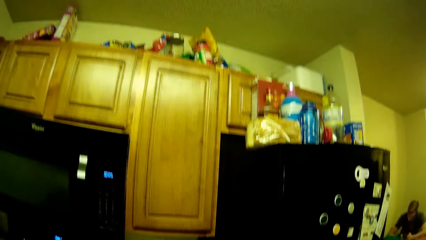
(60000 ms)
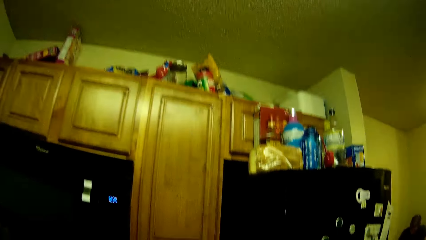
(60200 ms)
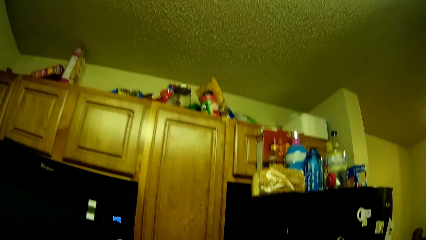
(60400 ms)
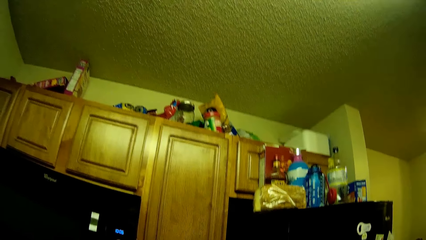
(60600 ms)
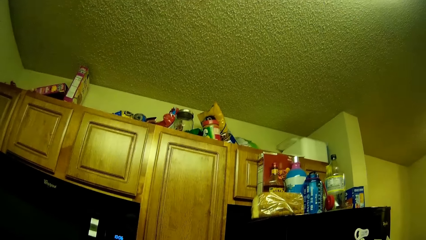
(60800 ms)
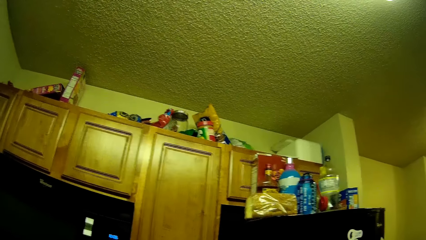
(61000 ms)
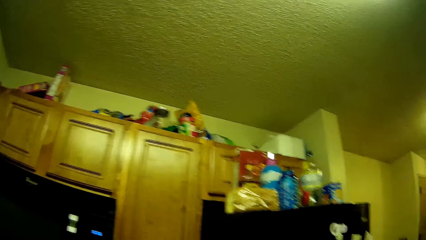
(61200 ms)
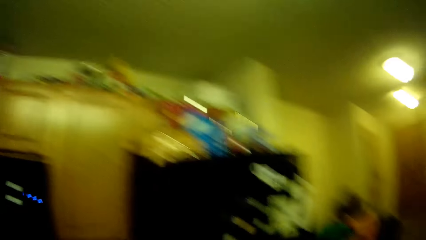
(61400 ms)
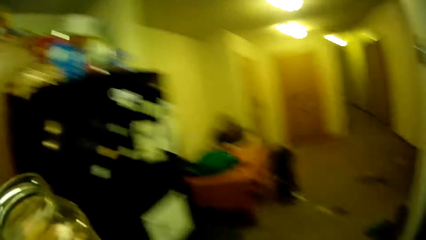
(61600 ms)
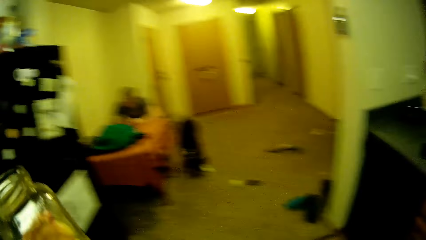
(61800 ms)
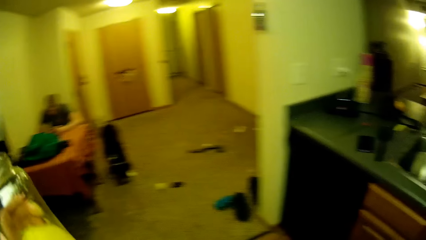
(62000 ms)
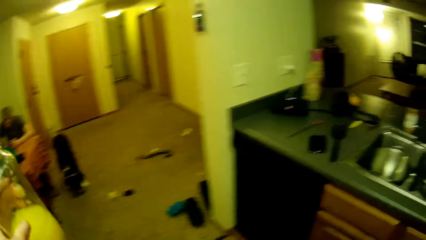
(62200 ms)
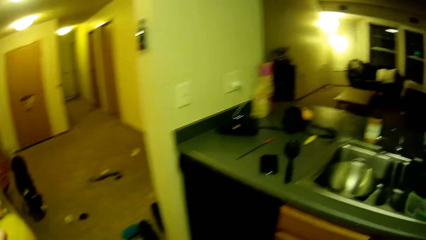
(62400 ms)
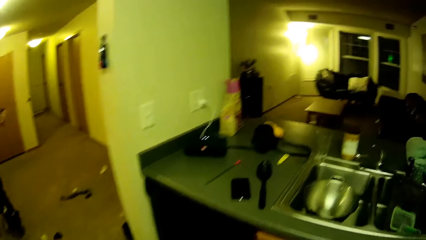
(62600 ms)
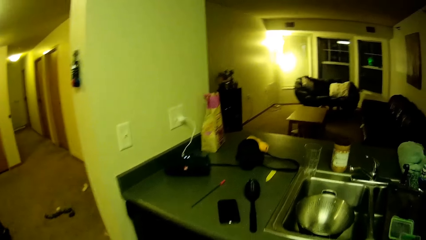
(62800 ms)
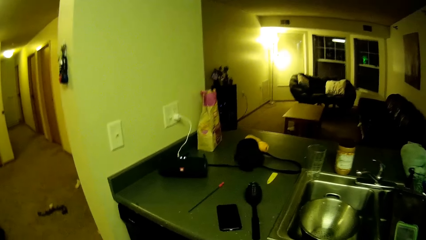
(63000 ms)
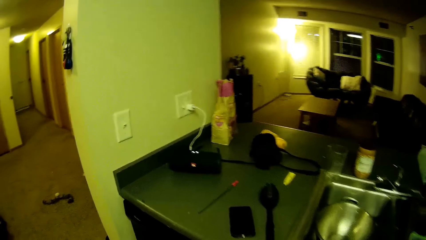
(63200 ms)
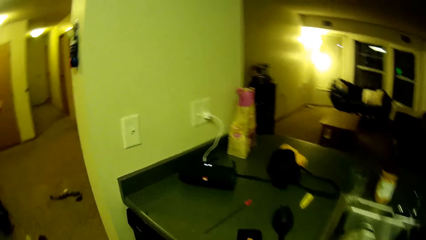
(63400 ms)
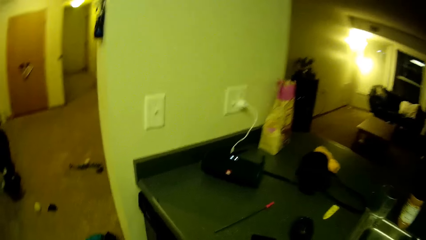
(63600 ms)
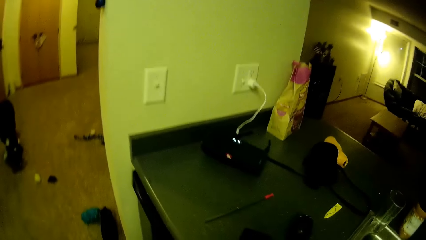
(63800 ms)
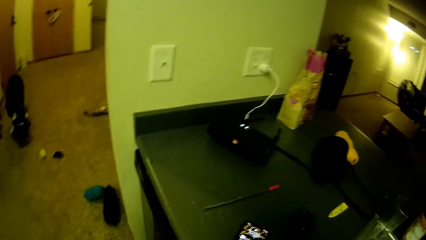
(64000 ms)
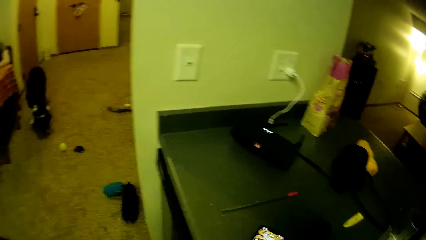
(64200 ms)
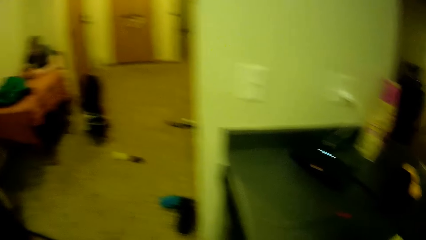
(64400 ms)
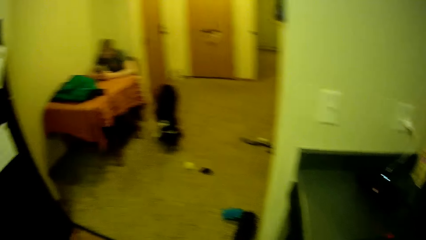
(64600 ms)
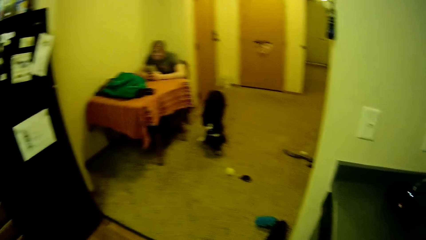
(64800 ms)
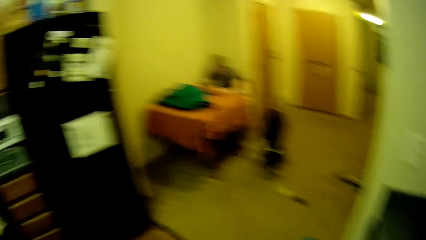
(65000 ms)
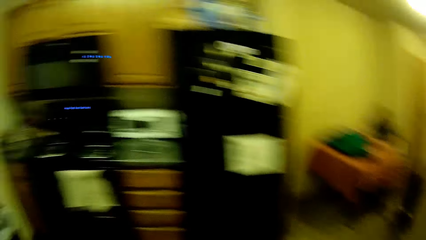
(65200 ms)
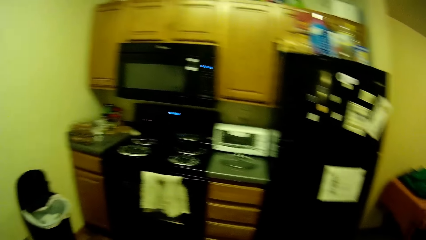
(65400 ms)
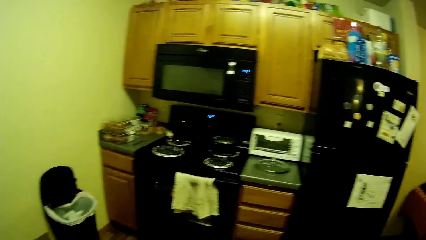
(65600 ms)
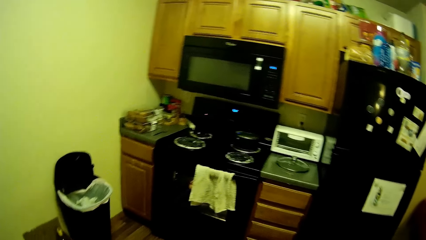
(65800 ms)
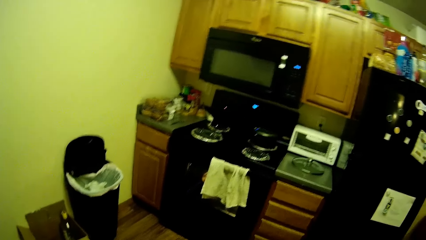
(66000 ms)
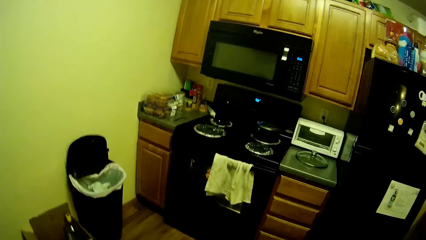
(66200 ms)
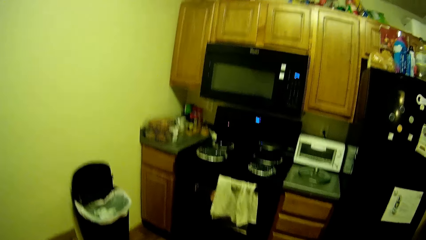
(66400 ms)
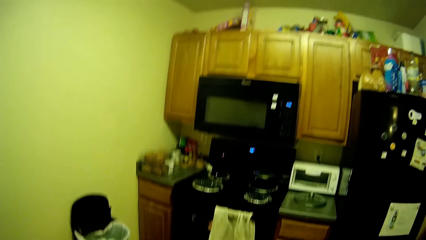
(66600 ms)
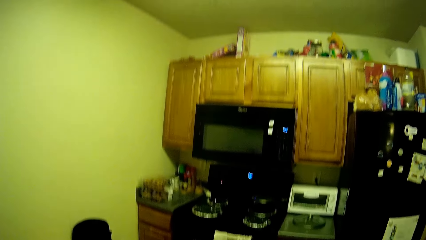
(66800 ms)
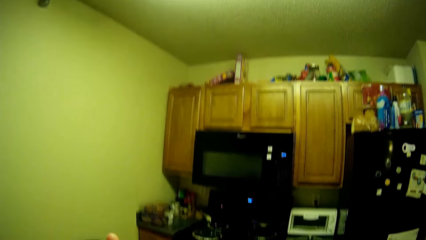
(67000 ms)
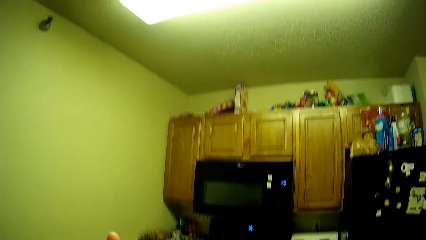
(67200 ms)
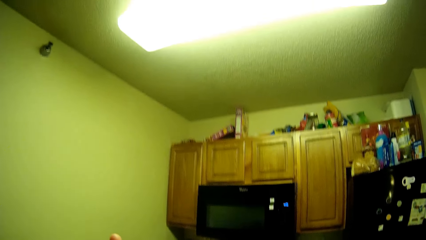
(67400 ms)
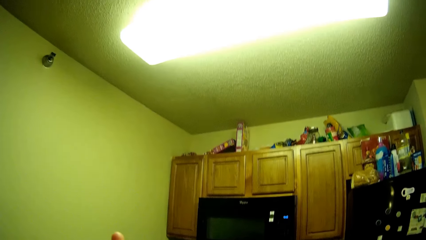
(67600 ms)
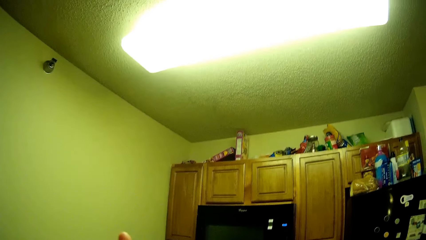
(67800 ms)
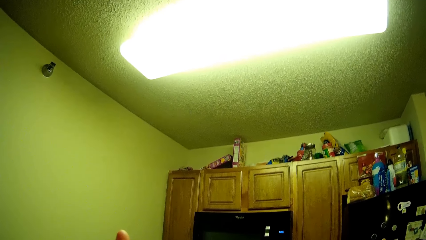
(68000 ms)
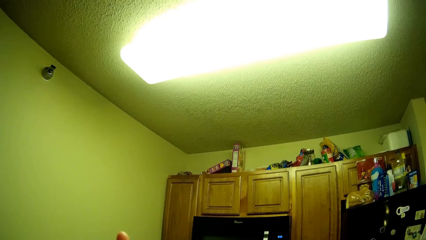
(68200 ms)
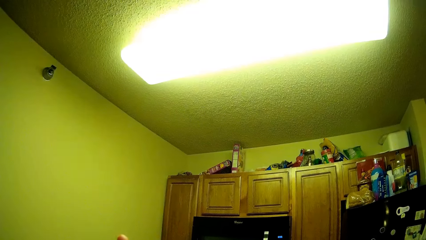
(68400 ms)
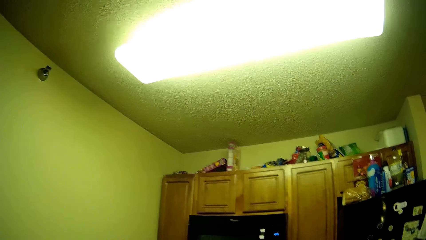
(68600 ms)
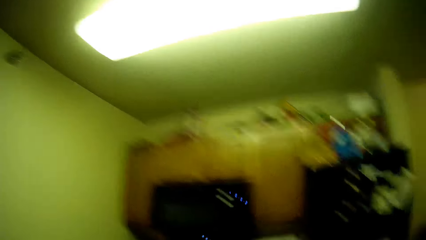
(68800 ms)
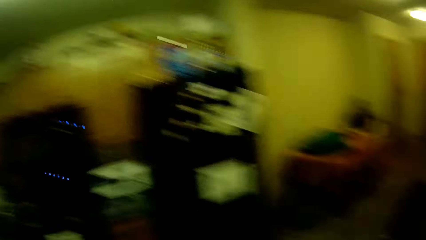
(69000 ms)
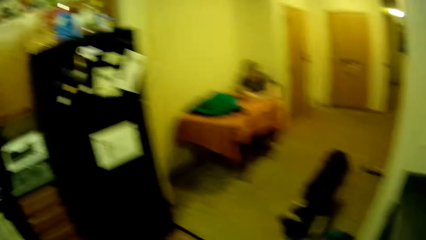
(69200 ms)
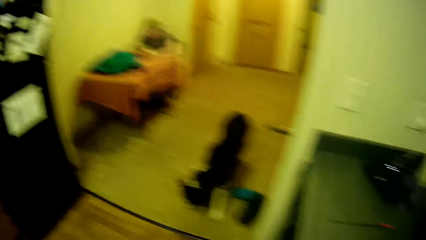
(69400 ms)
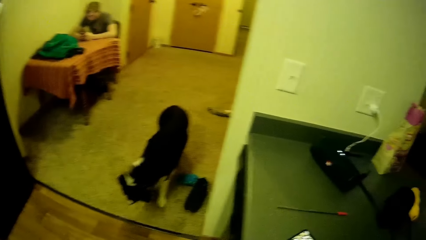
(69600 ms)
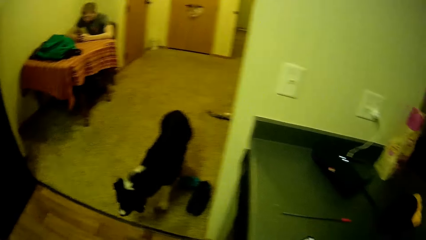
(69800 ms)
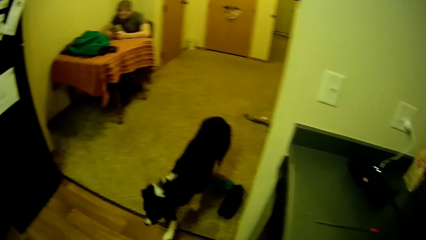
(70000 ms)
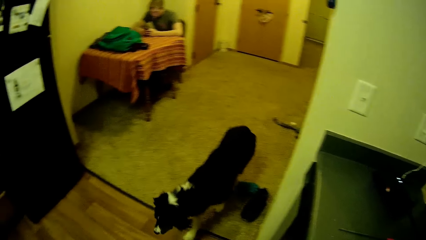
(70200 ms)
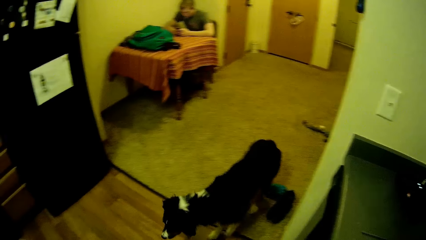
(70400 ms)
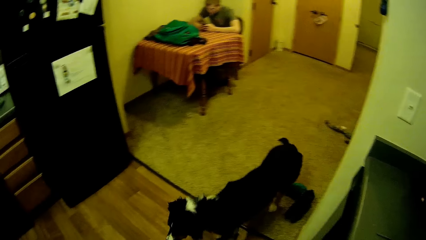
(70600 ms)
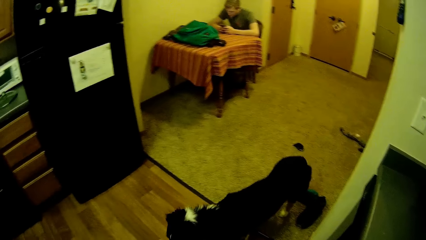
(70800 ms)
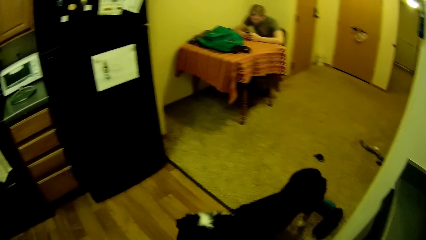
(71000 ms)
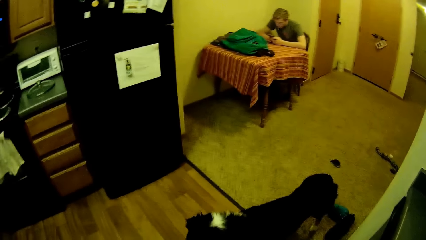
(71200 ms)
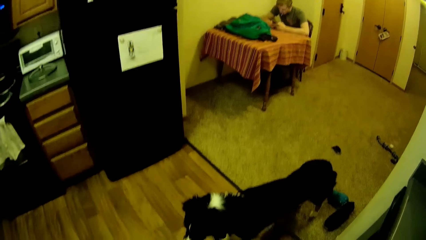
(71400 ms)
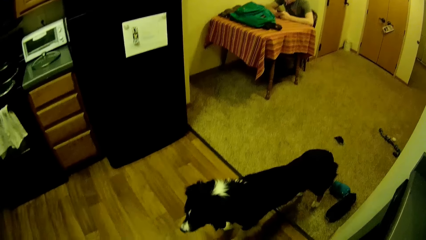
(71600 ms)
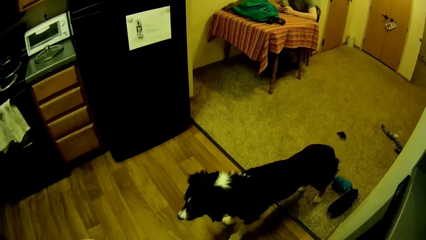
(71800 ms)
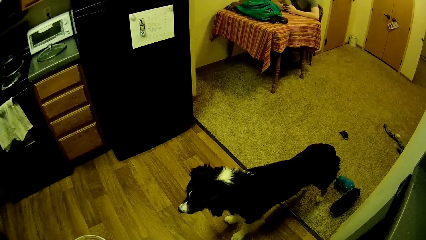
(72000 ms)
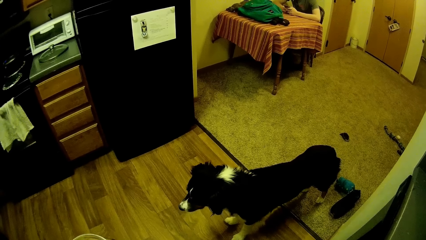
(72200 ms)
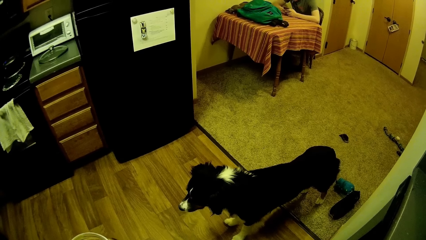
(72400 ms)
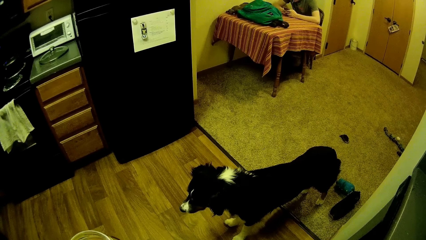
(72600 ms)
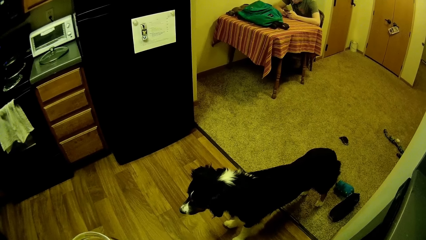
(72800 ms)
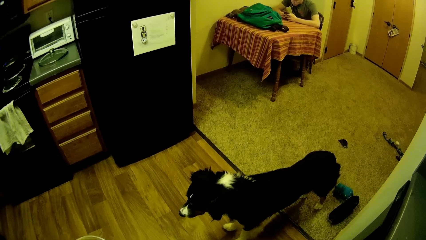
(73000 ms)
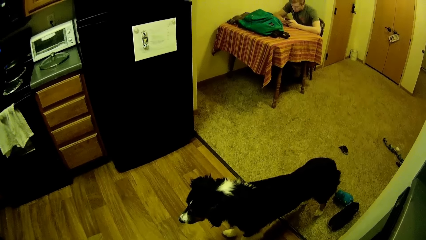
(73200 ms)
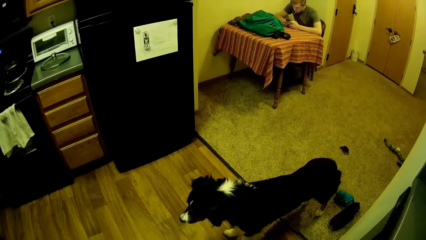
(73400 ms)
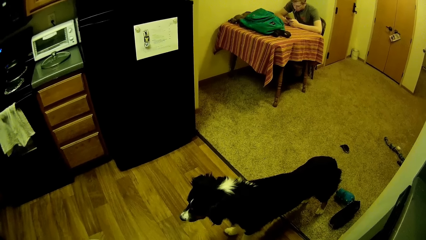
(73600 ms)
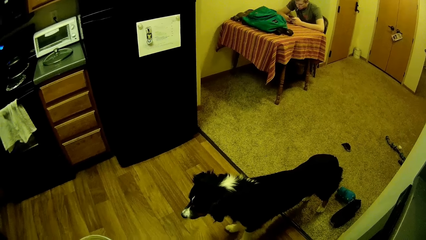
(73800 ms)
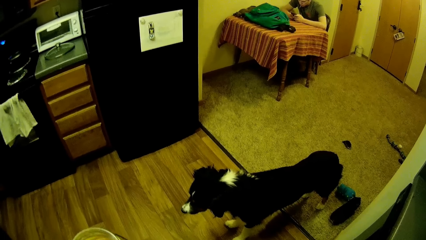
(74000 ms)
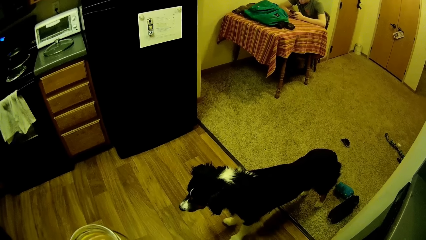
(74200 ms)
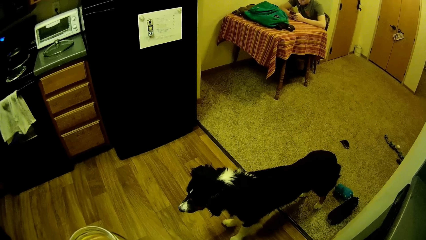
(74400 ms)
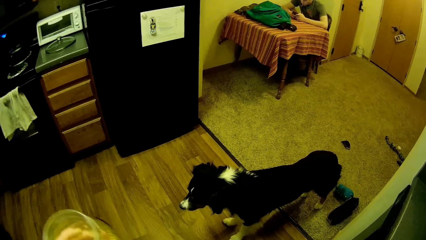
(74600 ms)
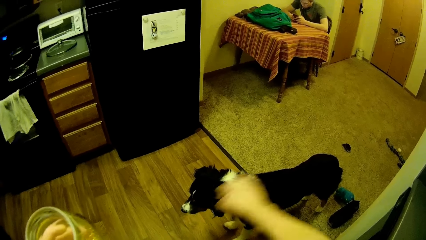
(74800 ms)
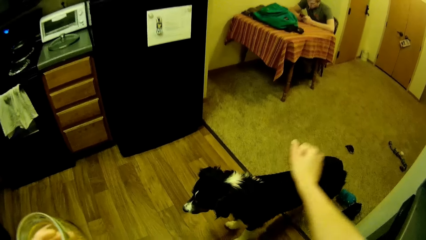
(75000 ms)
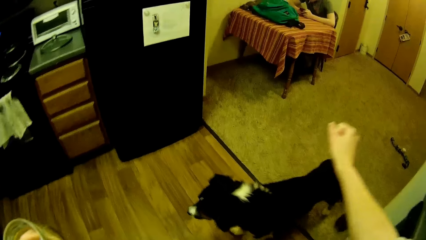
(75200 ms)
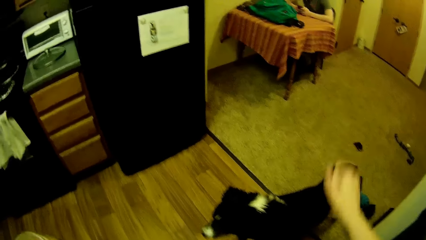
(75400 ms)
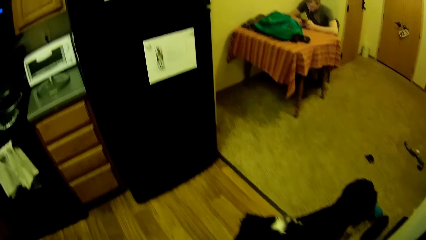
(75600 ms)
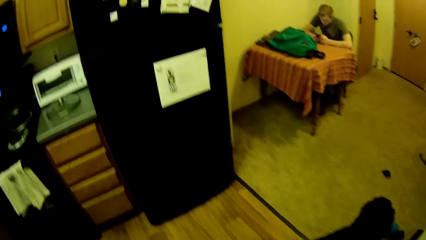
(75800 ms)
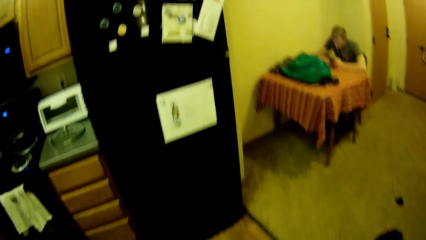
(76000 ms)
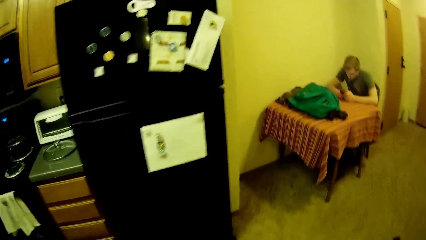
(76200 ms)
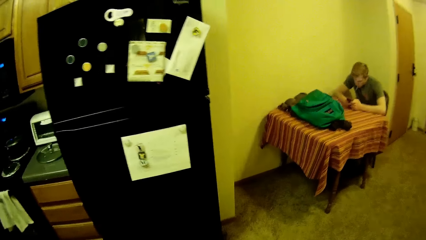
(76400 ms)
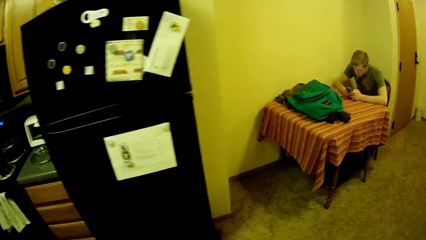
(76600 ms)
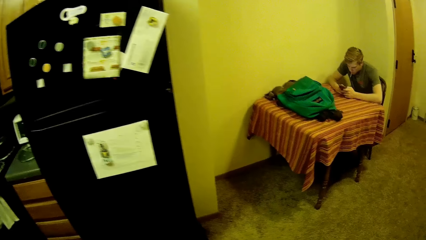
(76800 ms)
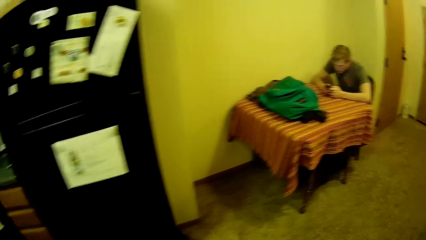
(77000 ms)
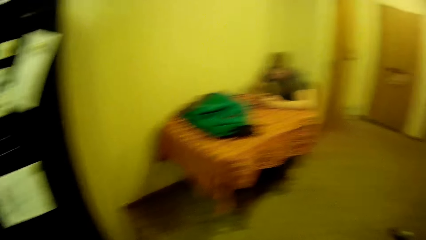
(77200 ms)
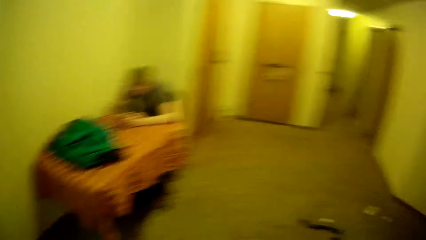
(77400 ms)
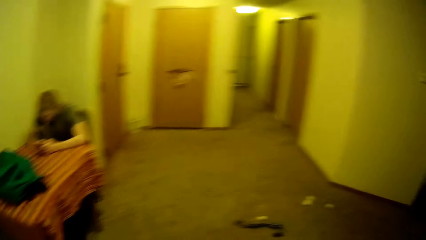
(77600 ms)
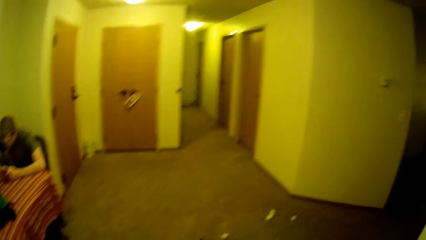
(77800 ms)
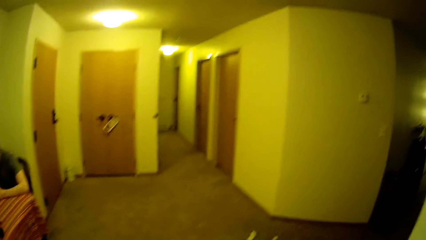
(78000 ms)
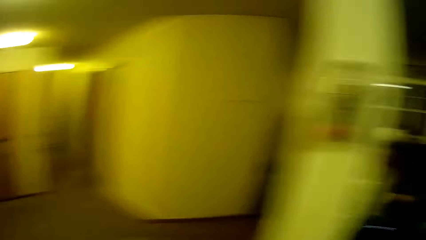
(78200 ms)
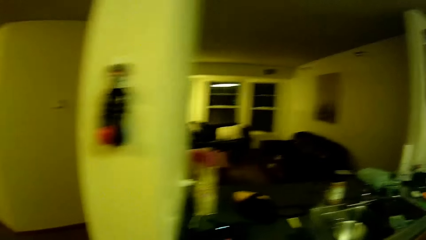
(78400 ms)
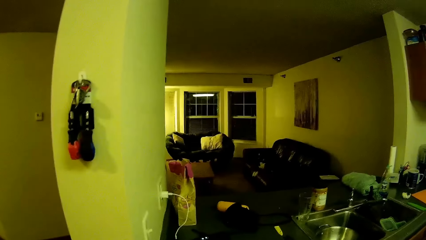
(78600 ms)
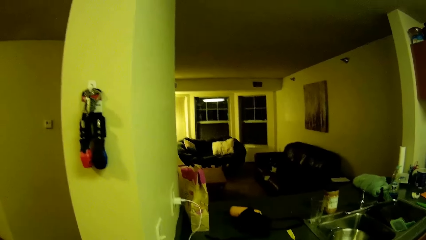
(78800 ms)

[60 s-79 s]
The camera wearer looks around. He walks and looks around. The dog walks into the kitchen. The dog stands in the kitchen. The camera wearer raises his hand. He looks around and walks.
